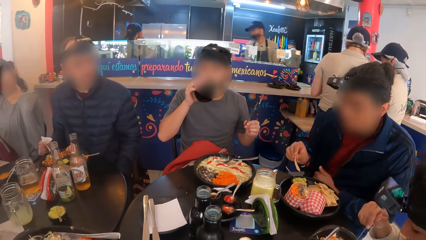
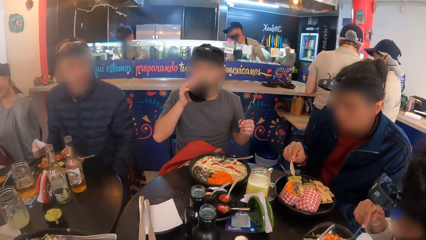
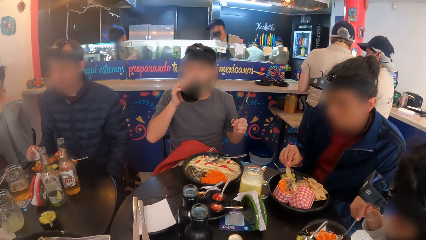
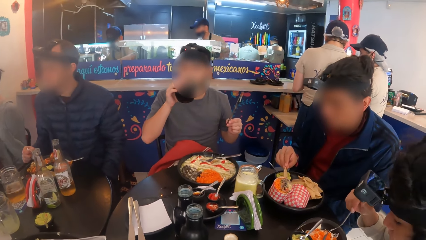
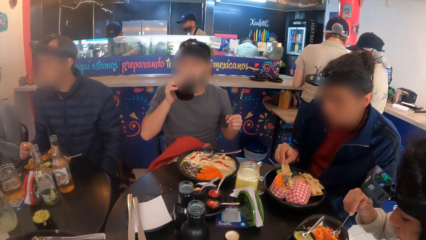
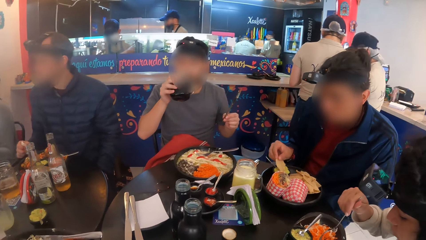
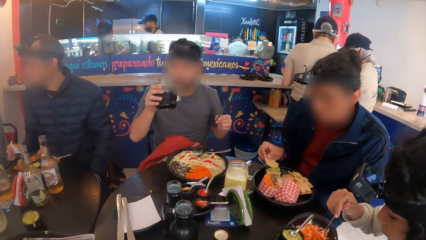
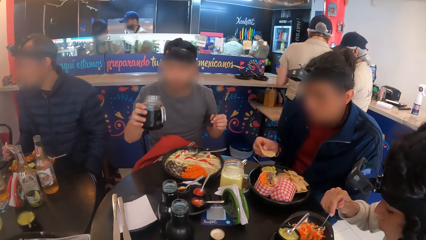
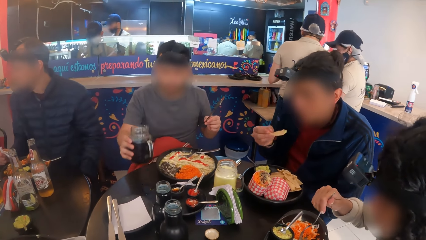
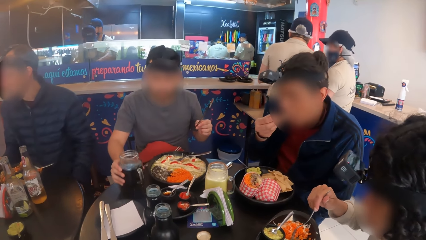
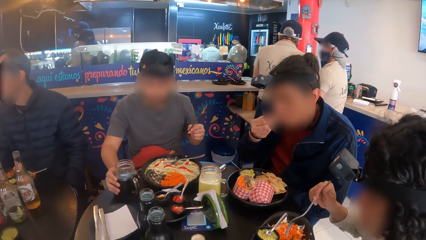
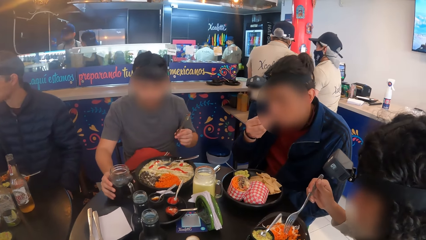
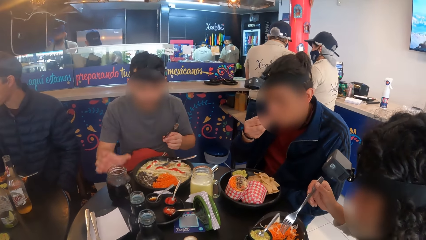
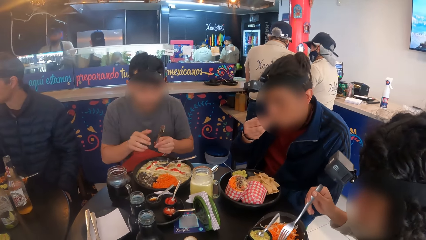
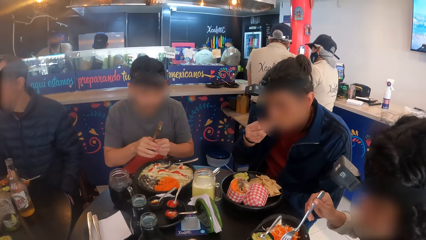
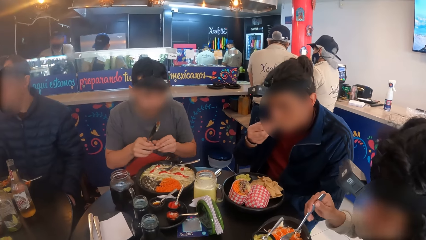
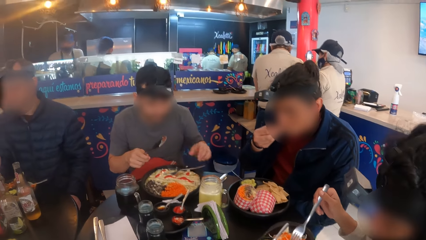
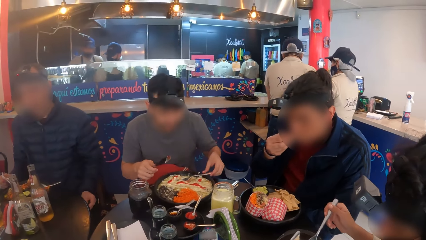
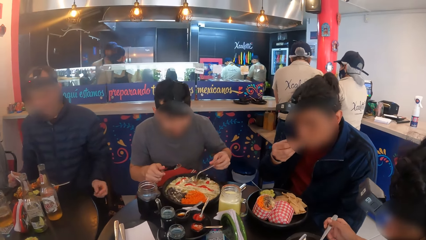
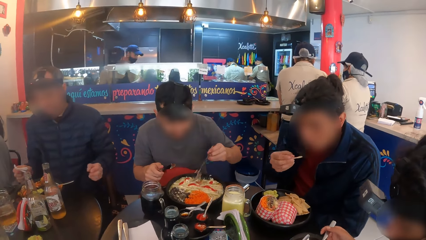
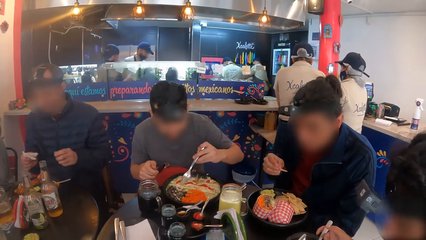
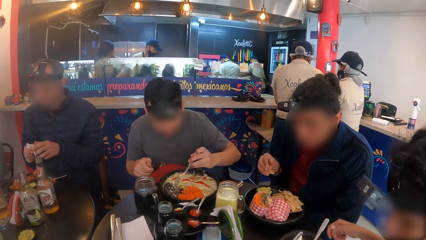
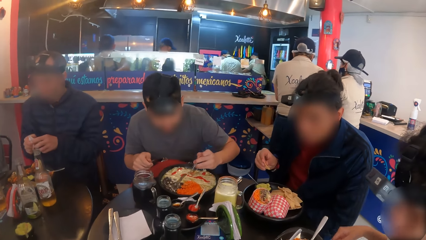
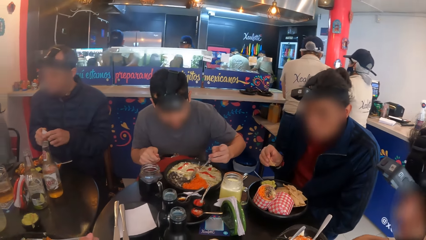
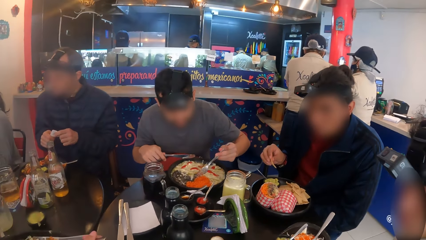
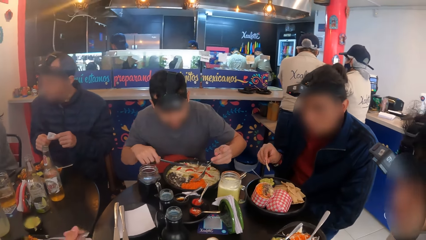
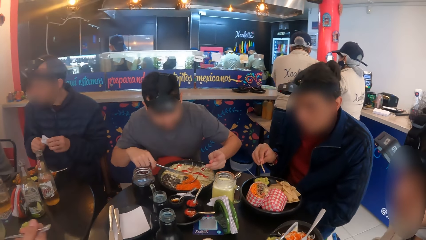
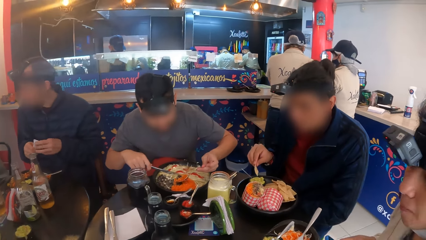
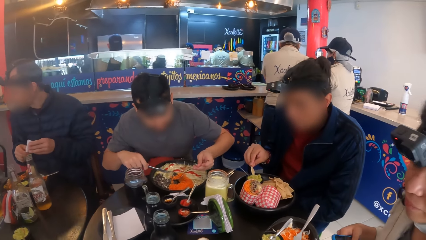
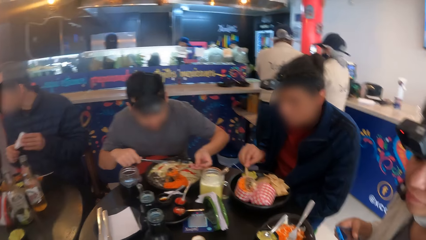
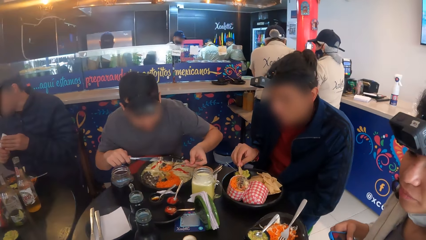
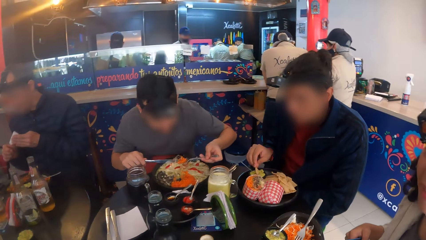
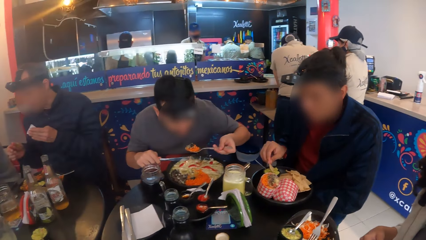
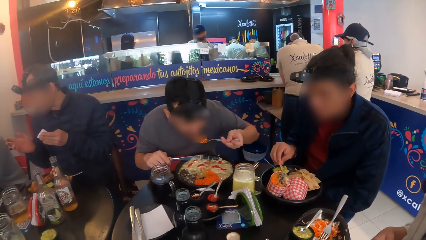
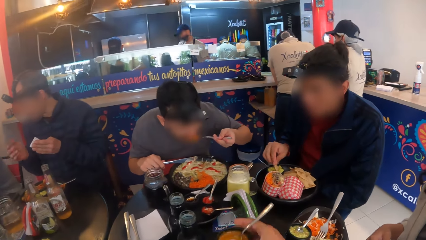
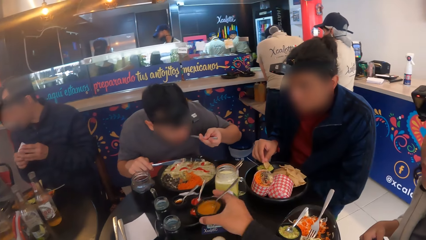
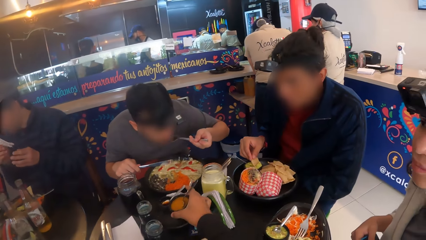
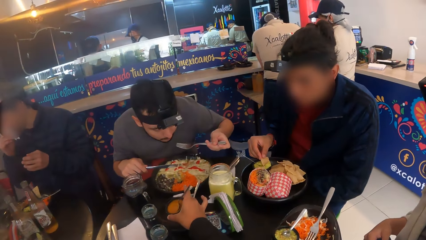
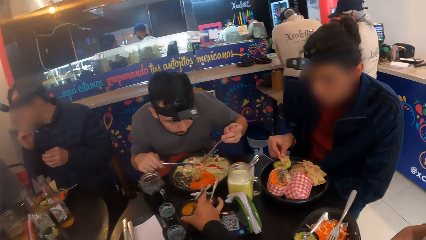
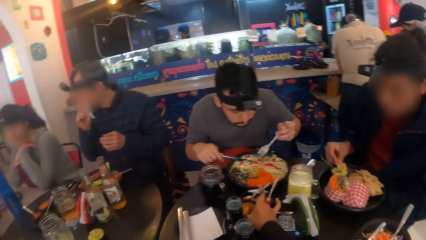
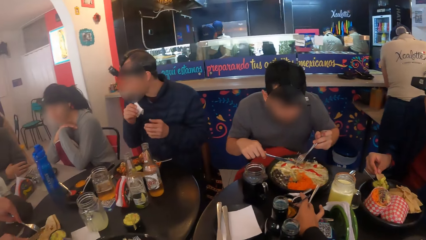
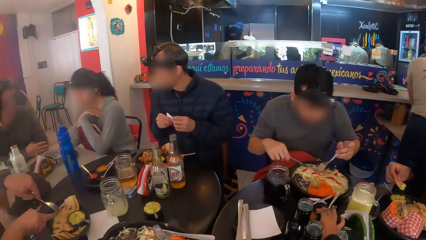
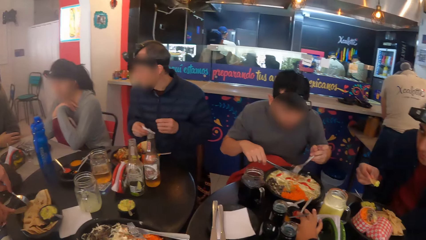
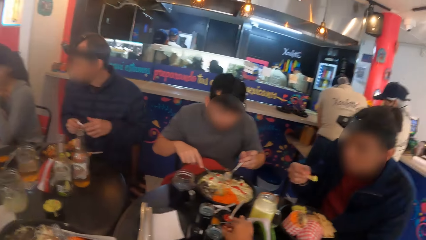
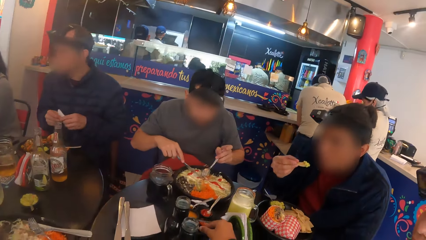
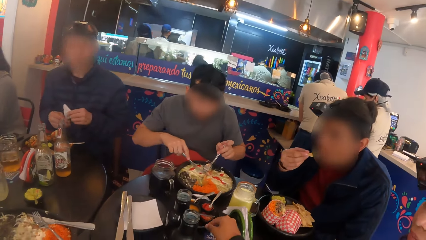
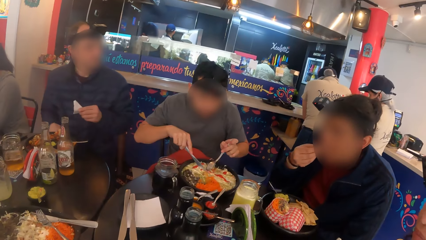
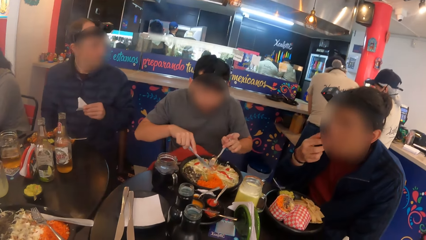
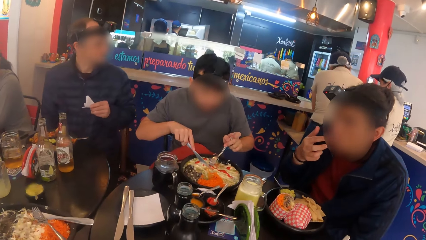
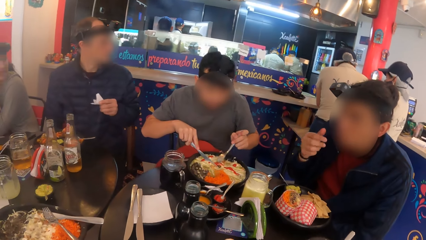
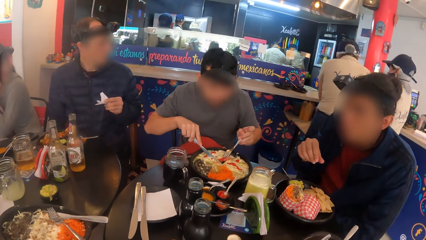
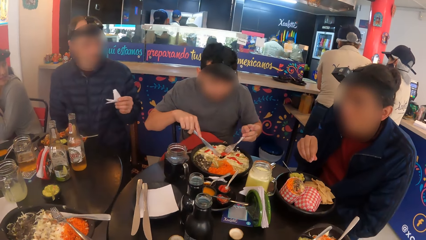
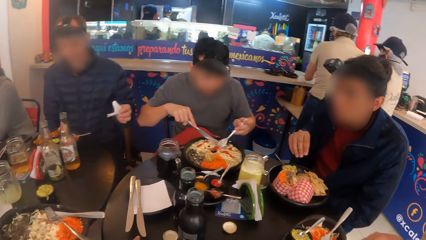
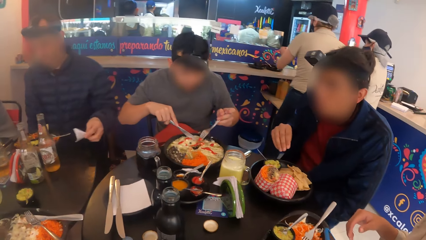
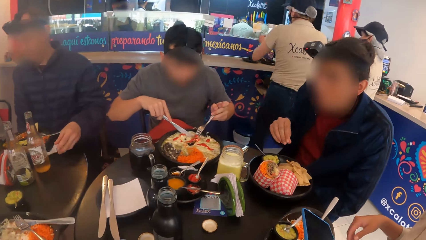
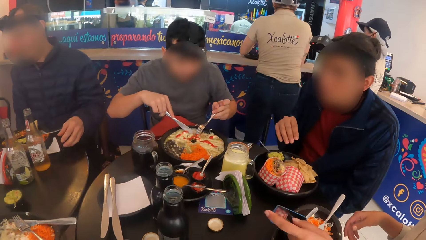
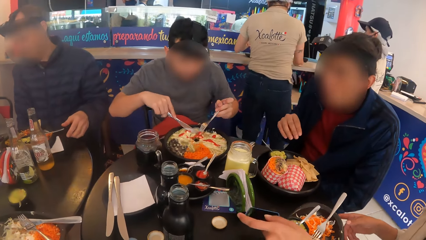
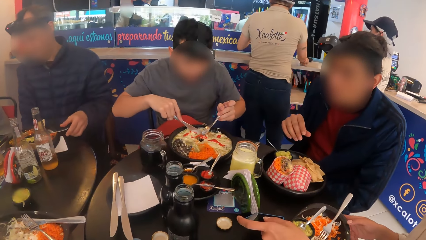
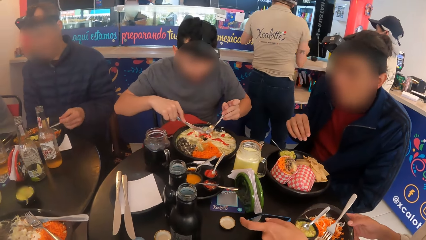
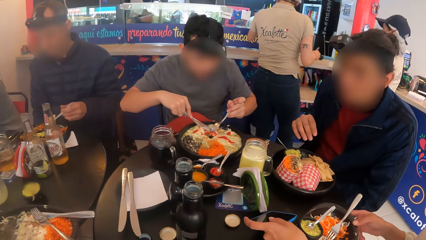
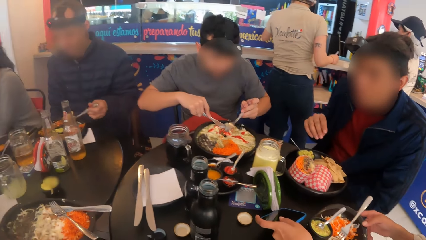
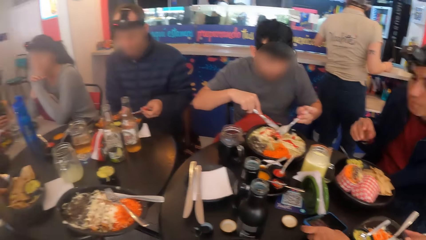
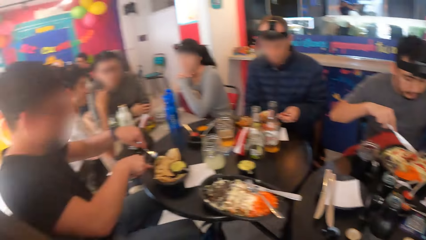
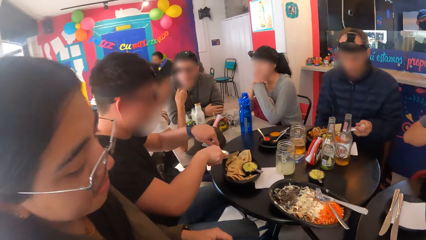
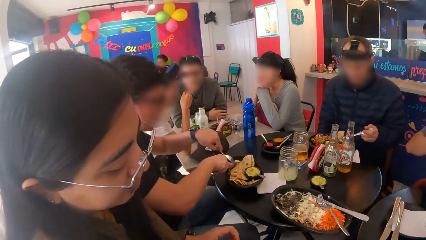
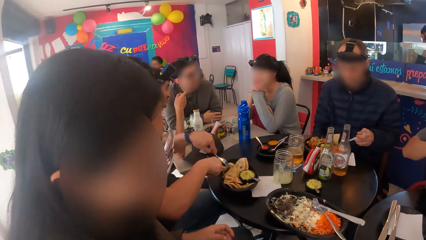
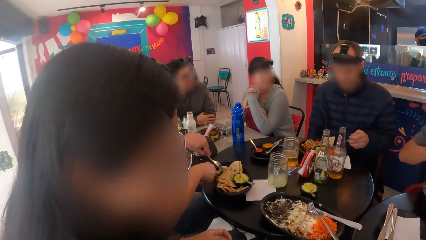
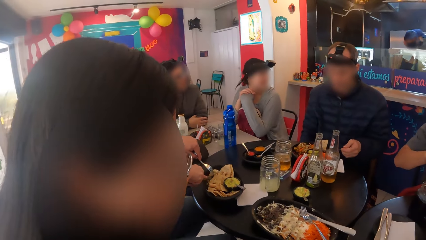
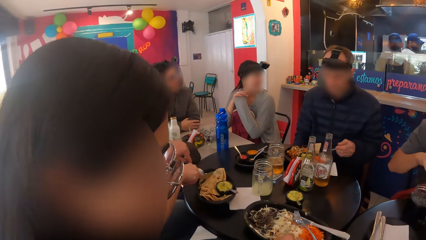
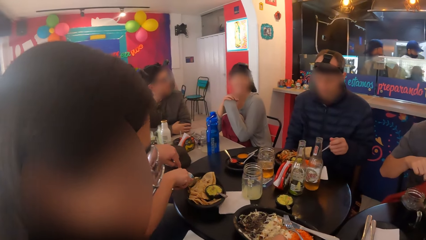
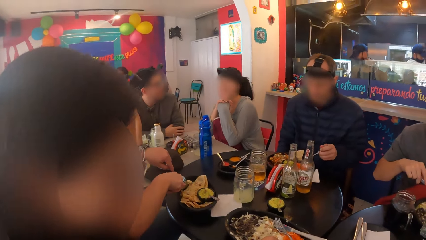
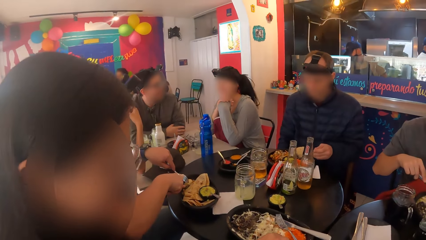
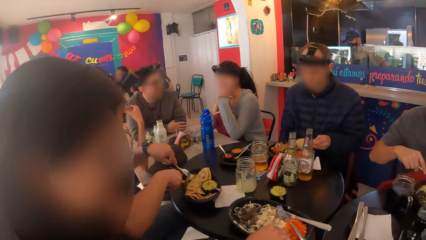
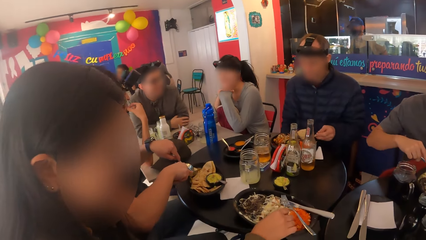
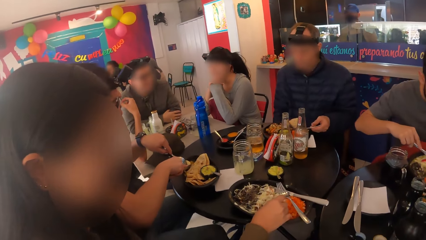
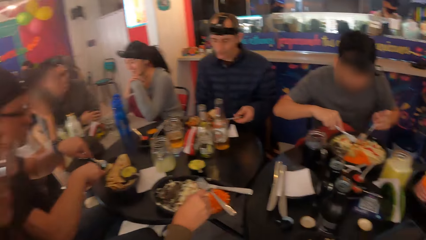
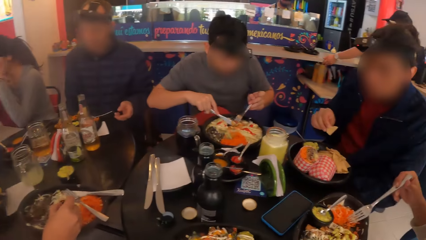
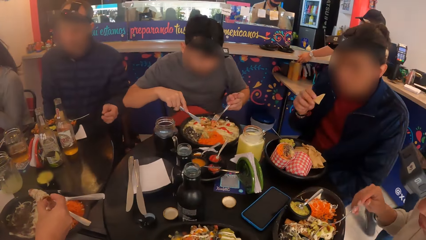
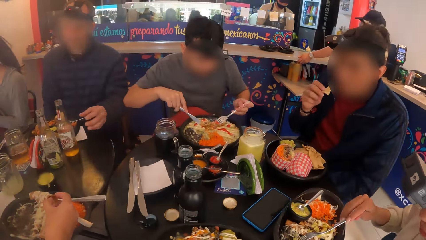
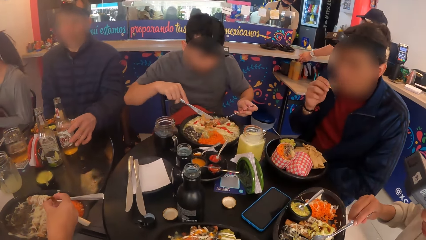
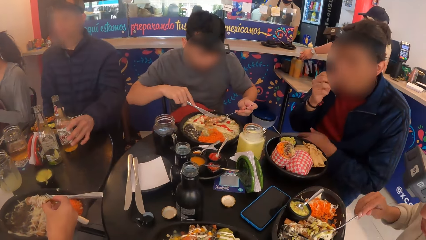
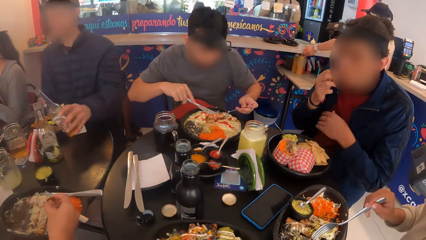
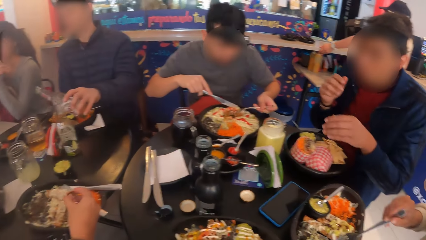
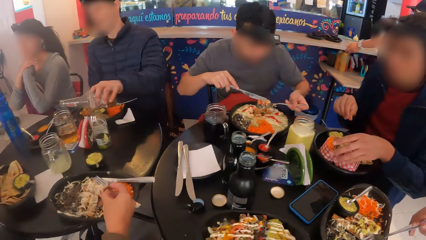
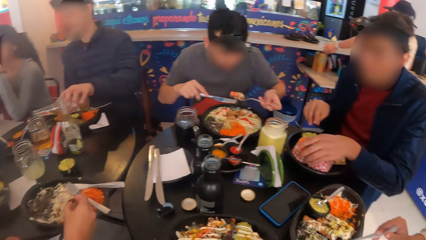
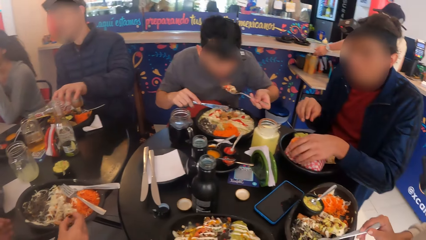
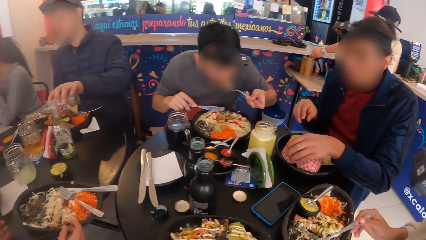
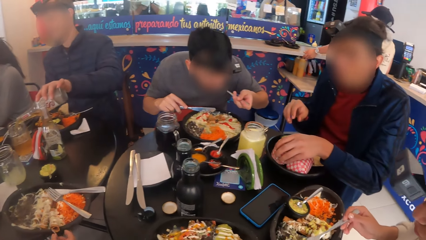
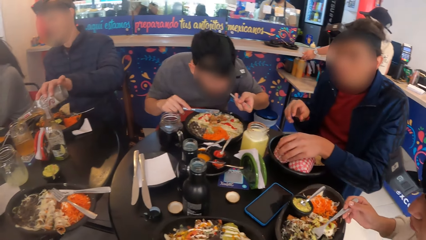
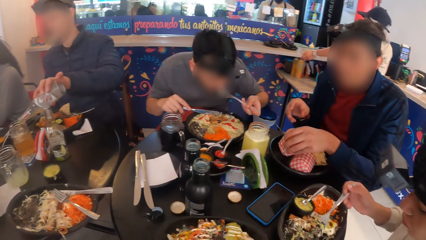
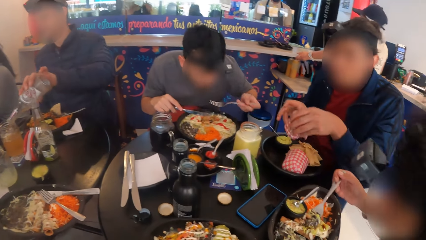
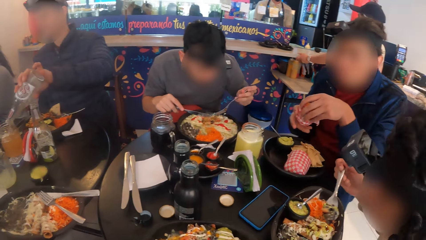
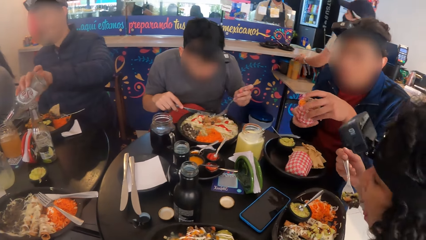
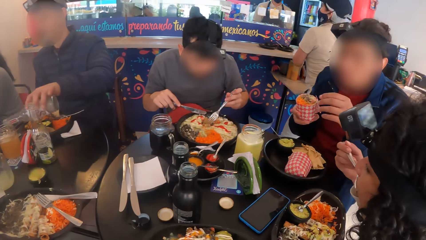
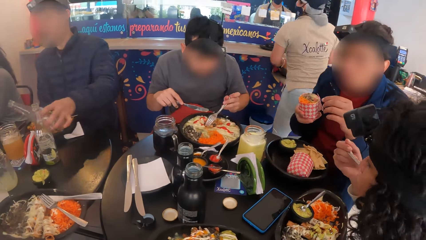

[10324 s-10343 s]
A man drops the cup on the table with his right hand, passes the knife from his left hand to his right hand, picks up the fork on the plate with his left hand, and eats spaghetti from the plate with cutleries in both hands. The camera wearer drops a bowl of sauce on the table with his right hand. Another man drops the napkin on the table with his left hand. A woman drops a mobile phone on the table with her left hand. A third man eats spaghetti from the table with cutleries in both hands. The second man picks up a bottle from the table and pours drink into a cup from the bottle in his left hand. A fourth man unwraps a sandwich with both hands.
